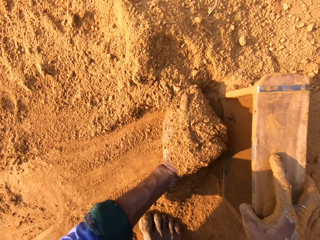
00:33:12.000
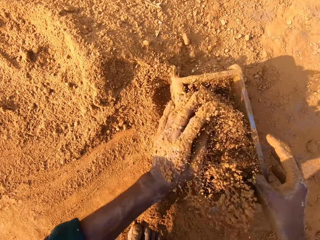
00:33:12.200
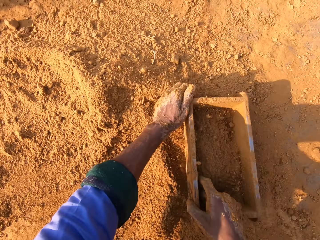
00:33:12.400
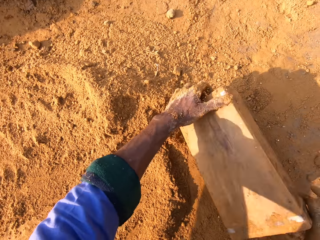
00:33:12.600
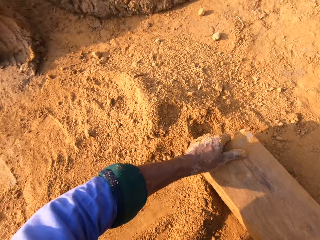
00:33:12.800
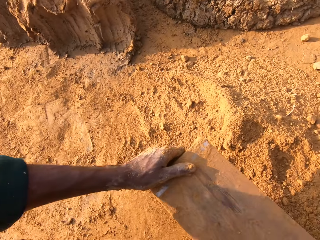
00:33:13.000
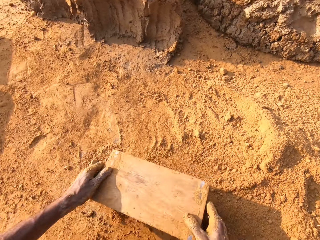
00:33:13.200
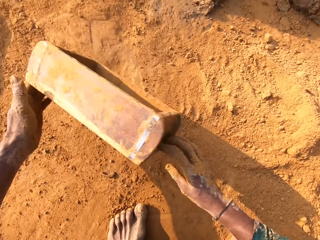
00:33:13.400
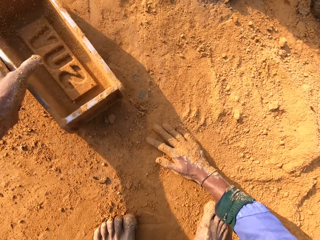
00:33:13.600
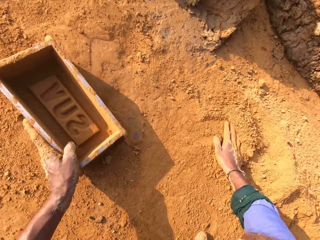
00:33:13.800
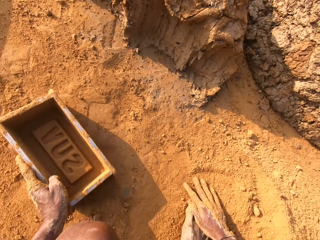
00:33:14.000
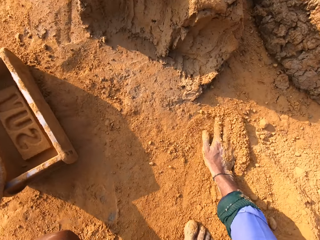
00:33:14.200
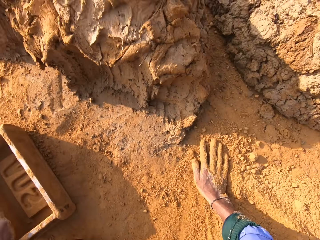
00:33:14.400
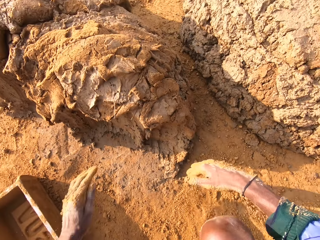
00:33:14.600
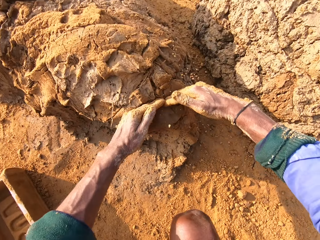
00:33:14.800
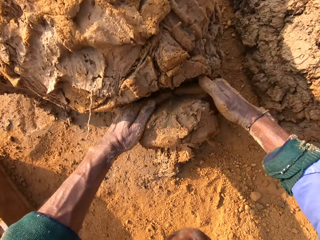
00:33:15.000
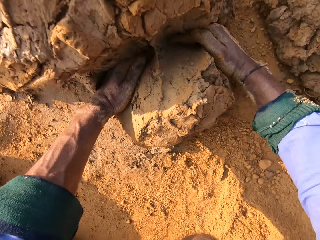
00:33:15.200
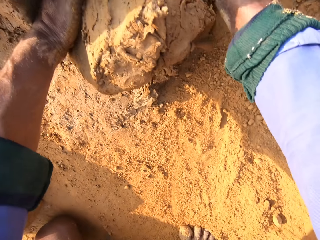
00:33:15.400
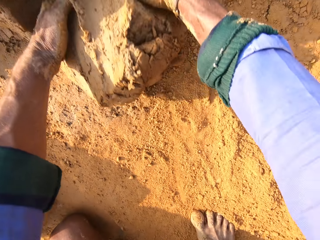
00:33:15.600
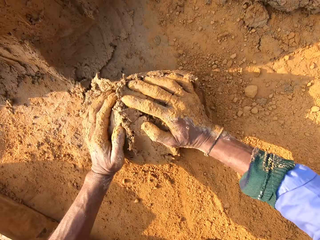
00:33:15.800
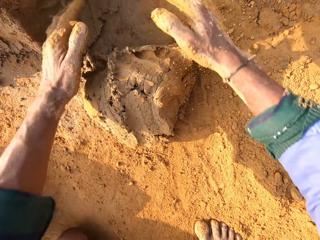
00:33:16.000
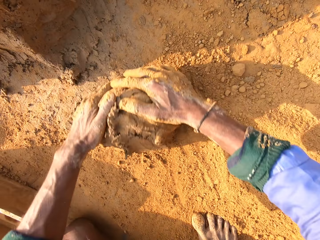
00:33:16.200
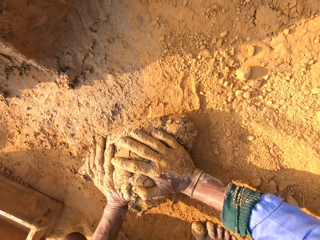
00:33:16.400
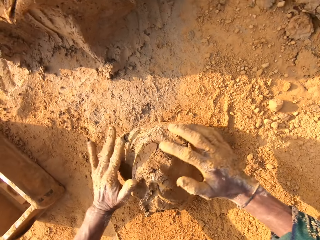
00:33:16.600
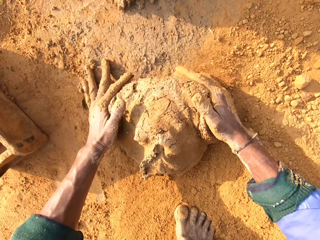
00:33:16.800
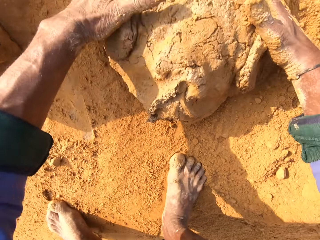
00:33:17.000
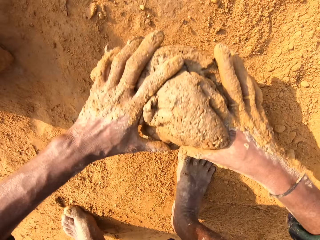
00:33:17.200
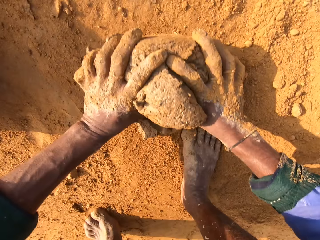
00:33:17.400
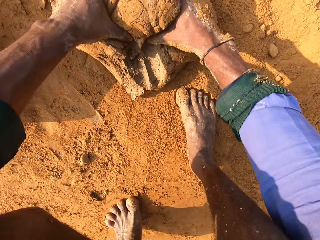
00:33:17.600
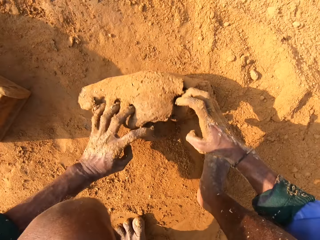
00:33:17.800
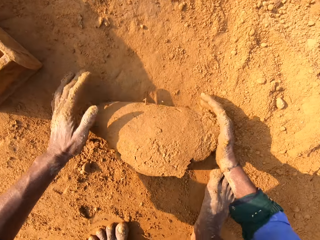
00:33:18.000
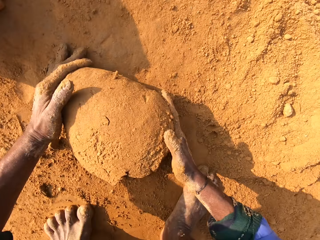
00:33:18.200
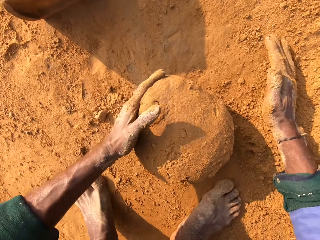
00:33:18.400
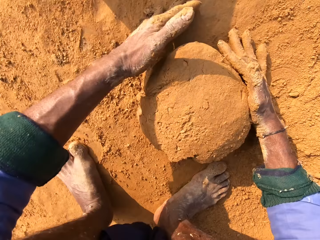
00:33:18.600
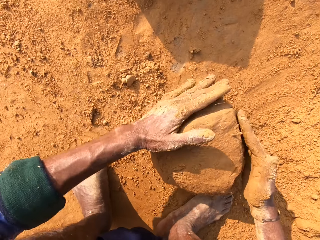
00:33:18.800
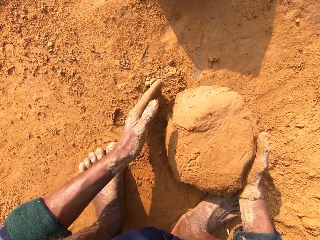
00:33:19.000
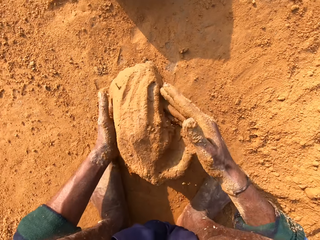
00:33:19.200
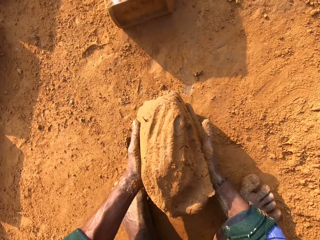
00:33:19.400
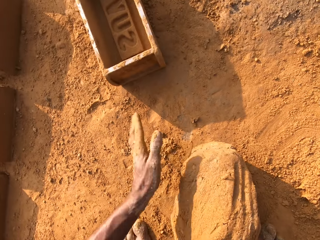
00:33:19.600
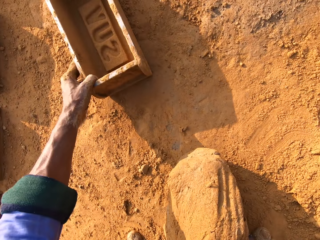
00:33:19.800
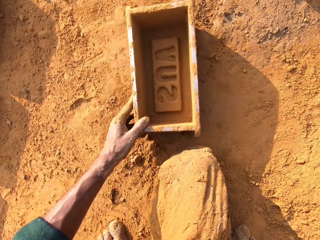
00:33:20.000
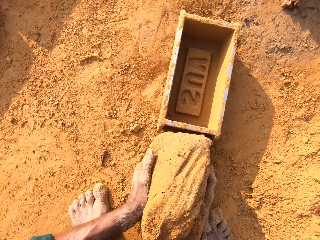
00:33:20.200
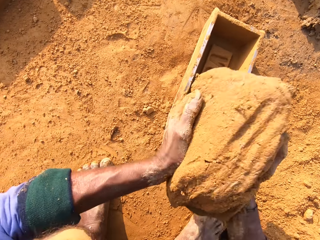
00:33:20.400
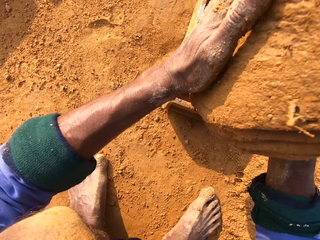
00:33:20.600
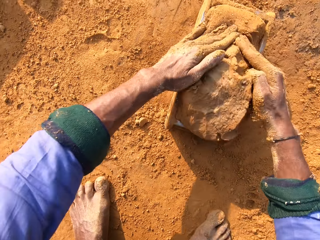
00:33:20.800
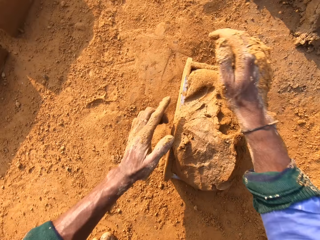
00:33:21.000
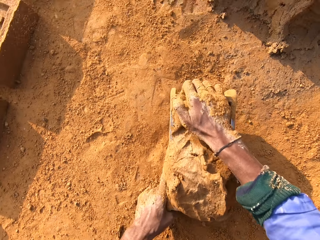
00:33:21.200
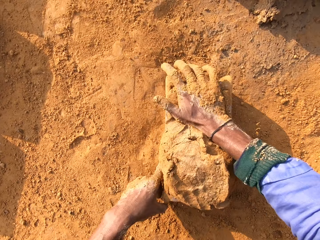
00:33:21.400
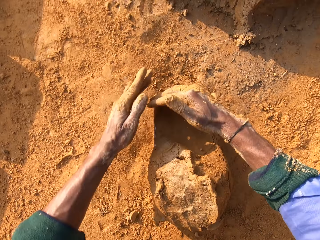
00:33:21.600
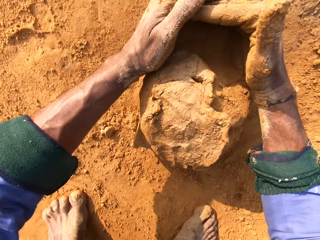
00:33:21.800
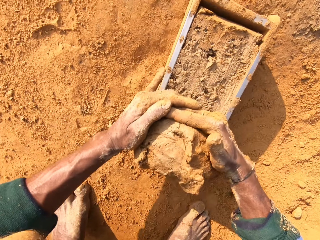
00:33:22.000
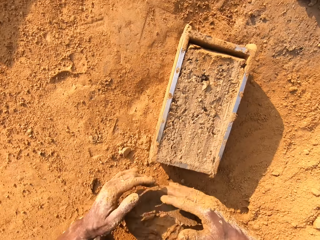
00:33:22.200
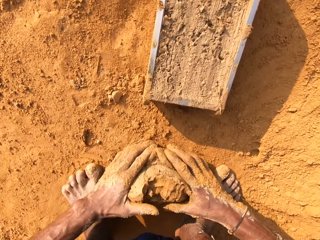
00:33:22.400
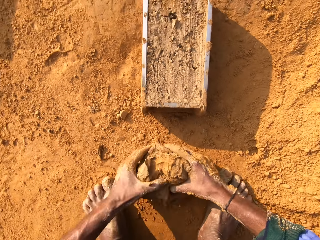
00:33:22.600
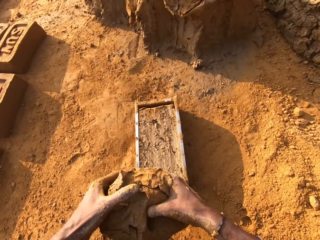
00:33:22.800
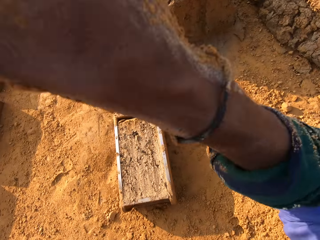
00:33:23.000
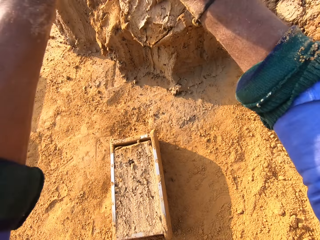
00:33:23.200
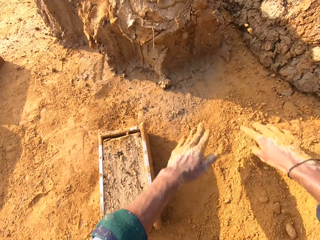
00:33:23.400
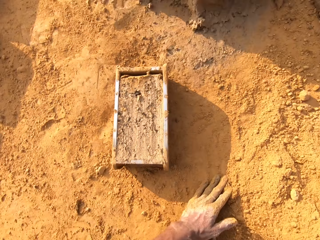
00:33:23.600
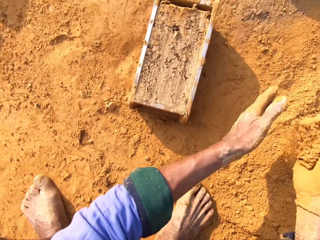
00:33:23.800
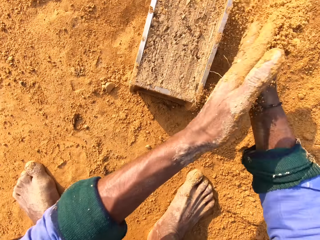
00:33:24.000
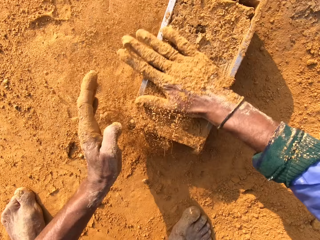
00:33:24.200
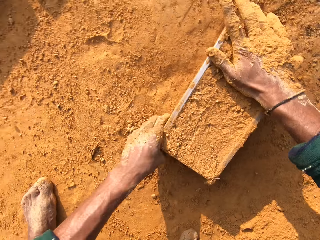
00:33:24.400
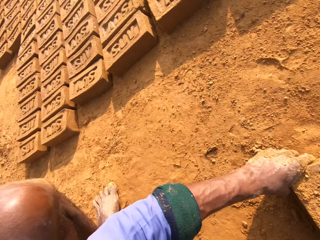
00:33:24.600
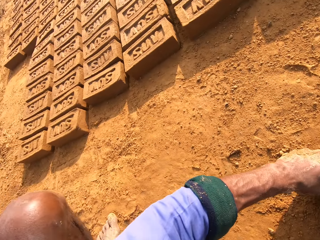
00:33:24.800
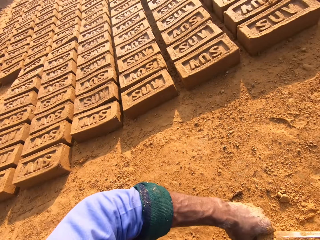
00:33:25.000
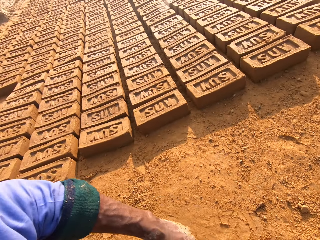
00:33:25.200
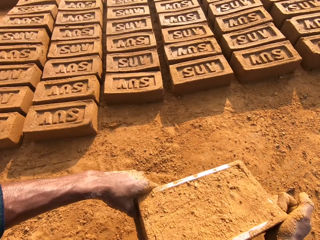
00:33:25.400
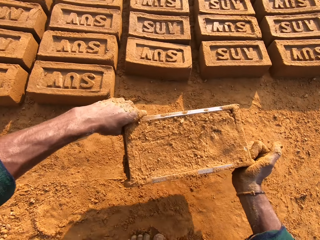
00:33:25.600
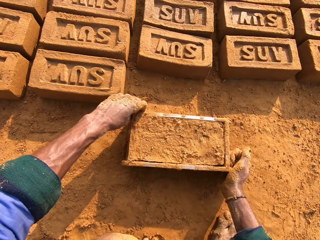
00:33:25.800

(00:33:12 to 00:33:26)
The camera wearer puts the soil in the brick mould. They pour the soil. They touch the soil. They put the brick mould down. They cut the clay mould or mud. They turn the clay mould. They take the clay mould. They take the brick mould. They put the clay mould in the brick mould. They press the mud. They cut the clay mould. They take the clay mould, lift up the hand and throw the mud. They scoop the soil. They put the soil to the mud. They touch the clay mould.

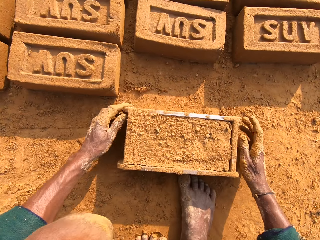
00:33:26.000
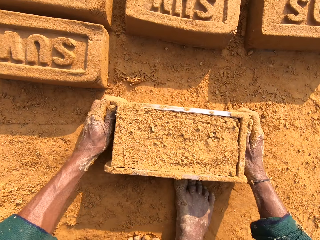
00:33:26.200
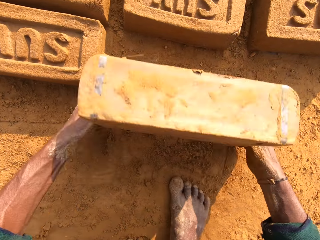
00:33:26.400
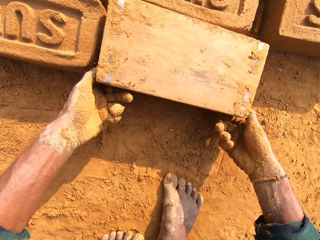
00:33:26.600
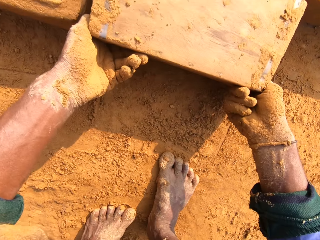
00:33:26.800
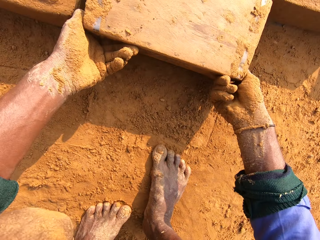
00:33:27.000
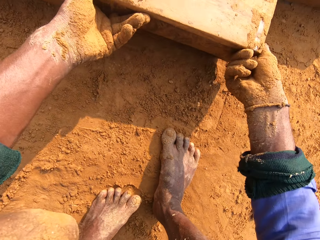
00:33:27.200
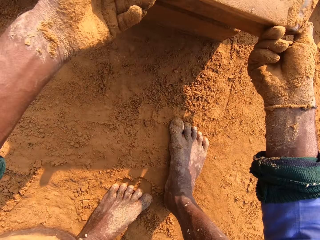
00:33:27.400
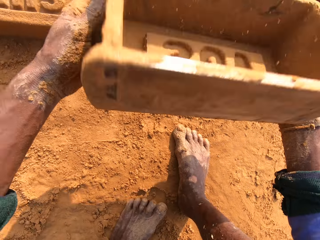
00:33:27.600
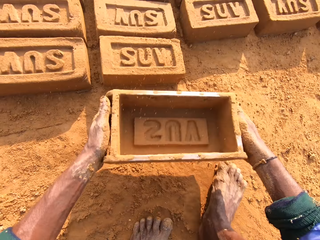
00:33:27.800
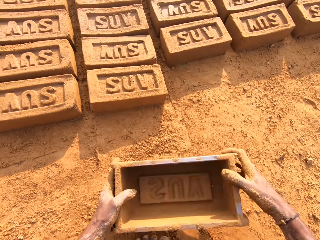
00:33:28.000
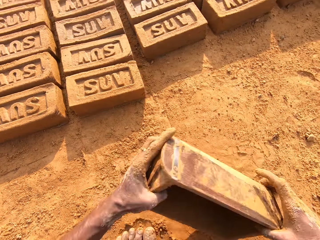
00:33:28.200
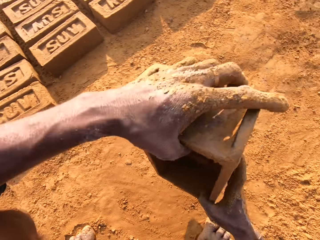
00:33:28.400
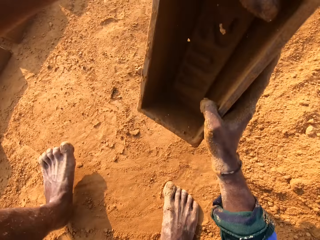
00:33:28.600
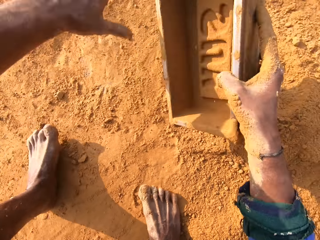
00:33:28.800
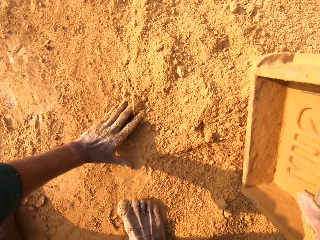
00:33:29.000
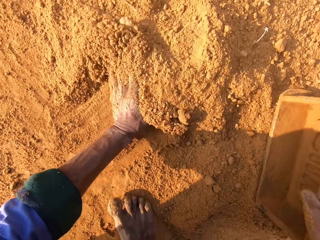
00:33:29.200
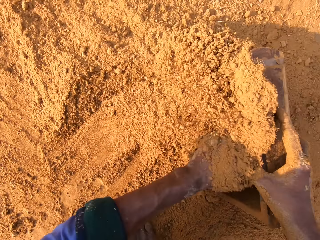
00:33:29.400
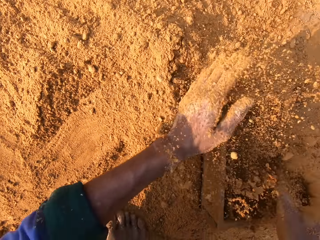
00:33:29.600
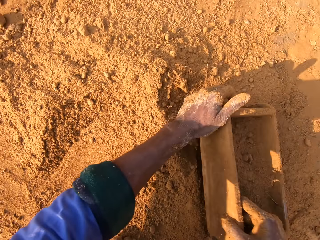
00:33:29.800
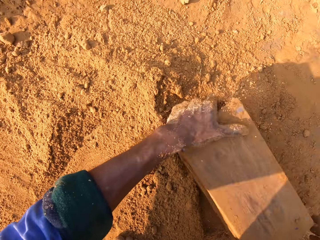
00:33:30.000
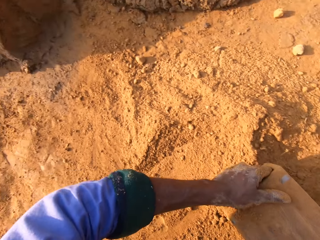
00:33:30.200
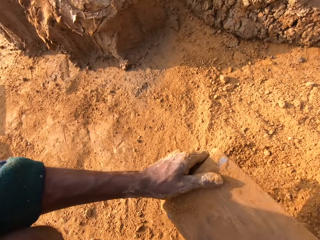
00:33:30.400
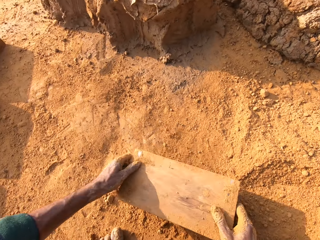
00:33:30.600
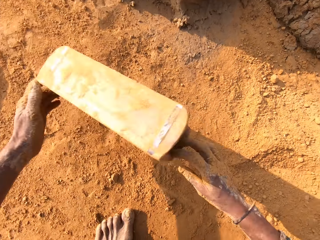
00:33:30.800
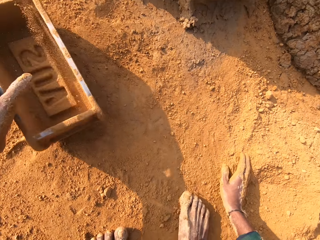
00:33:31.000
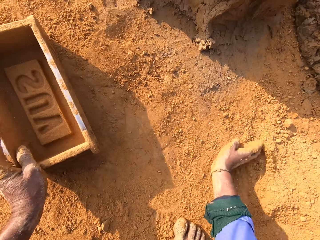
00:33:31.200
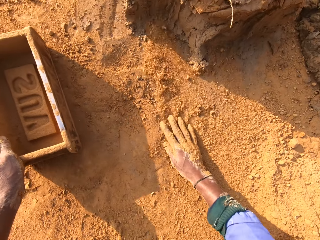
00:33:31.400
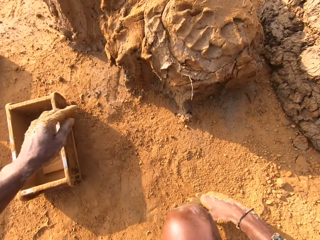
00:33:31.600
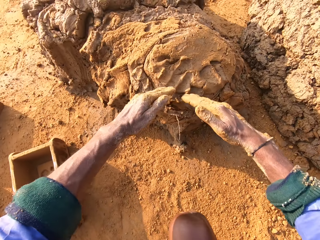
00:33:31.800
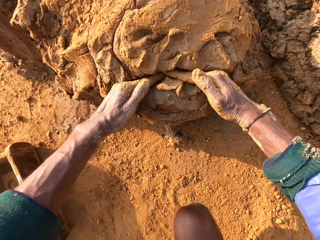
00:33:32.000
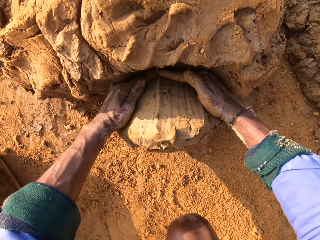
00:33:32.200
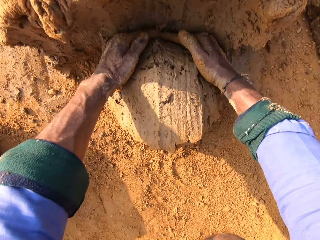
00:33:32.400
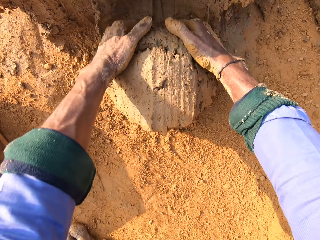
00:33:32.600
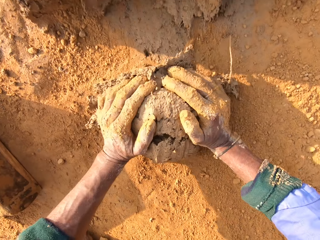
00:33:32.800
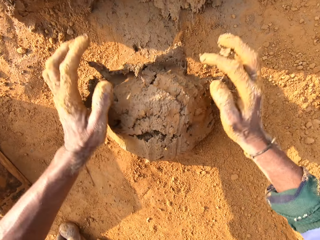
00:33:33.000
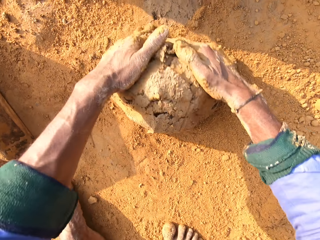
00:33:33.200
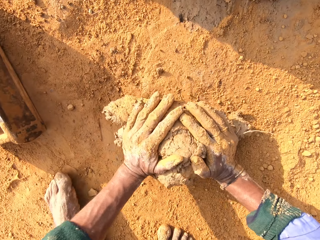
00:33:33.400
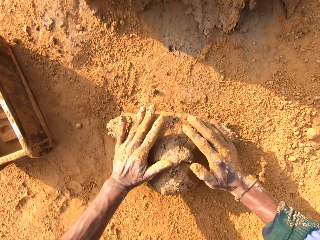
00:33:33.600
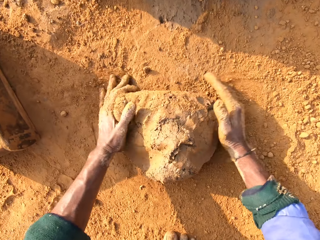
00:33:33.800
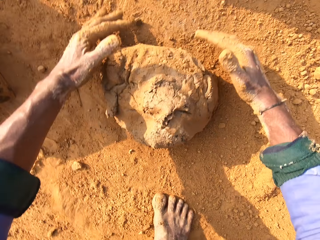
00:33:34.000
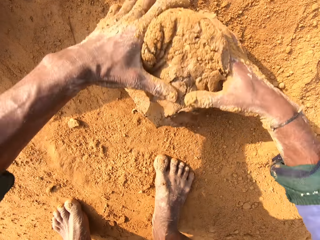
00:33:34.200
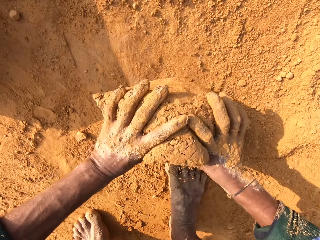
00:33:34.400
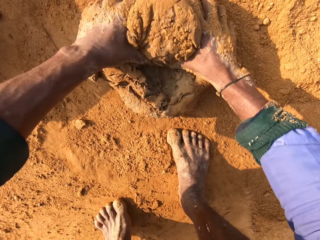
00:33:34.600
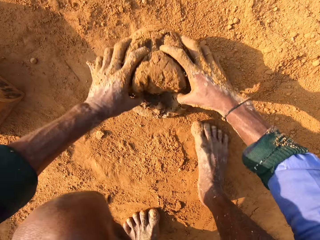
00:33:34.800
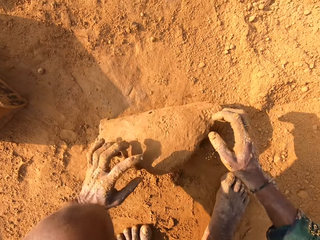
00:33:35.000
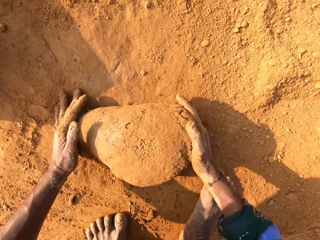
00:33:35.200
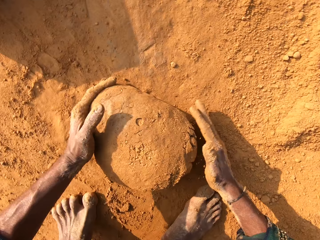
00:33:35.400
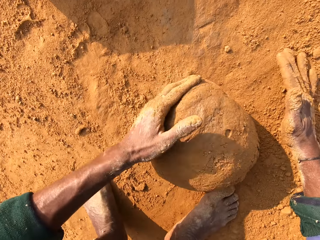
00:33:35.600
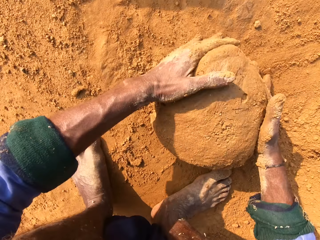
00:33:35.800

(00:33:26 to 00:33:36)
The camera wearer picks the brick mould and puts the brick mould on the ground. They turn the brick mould. They remove the clay mould from the brick mould. They put the brick mould on the ground. They put the soil in the brick mould. They pour the soil. They put the brick mould down. They throw the brick mould on the ground. They touch the soil. They cut the clay mould. They turn the clay mould.
